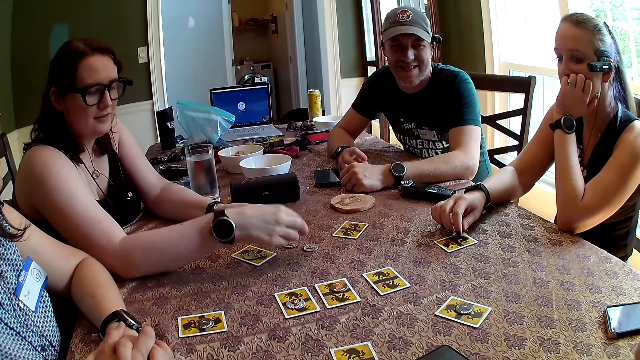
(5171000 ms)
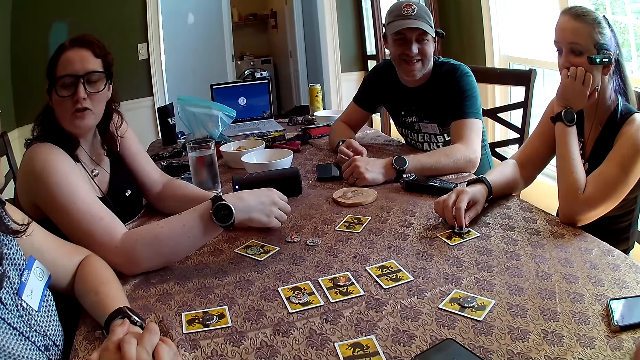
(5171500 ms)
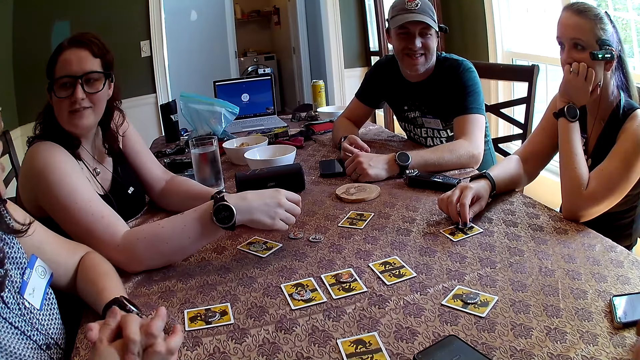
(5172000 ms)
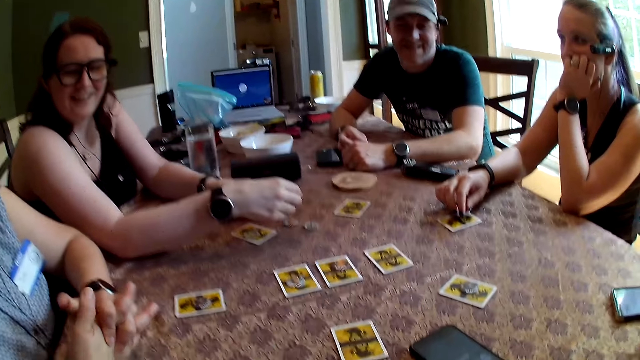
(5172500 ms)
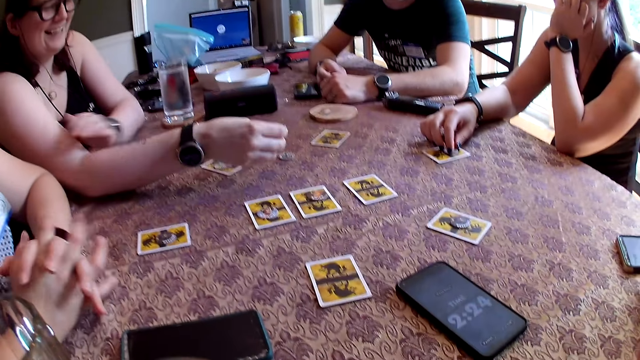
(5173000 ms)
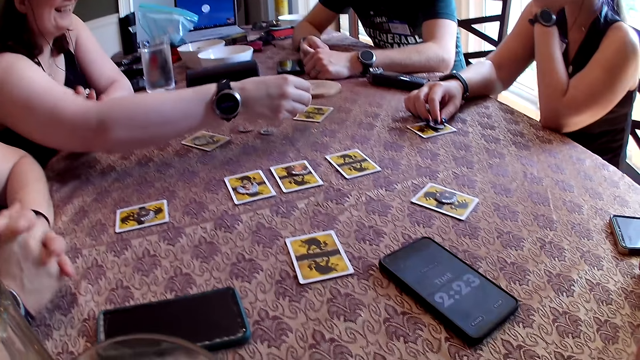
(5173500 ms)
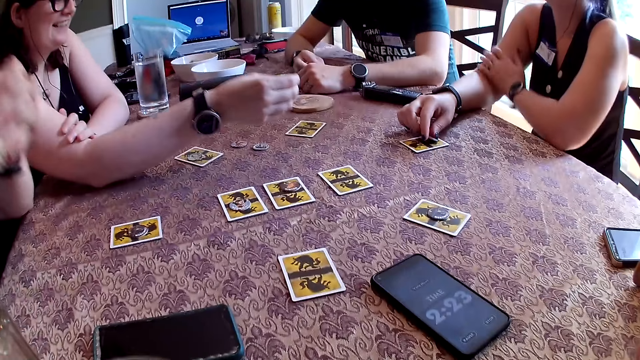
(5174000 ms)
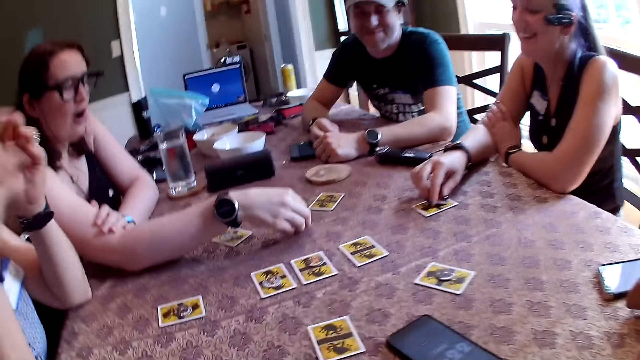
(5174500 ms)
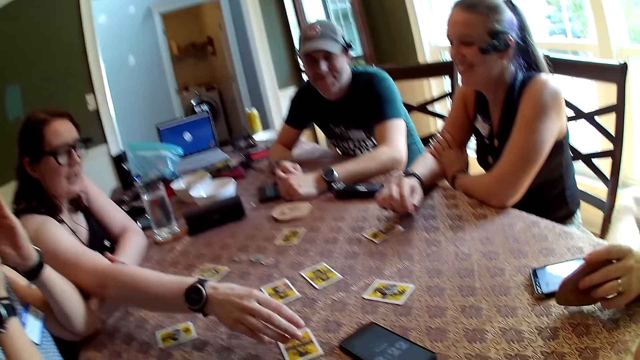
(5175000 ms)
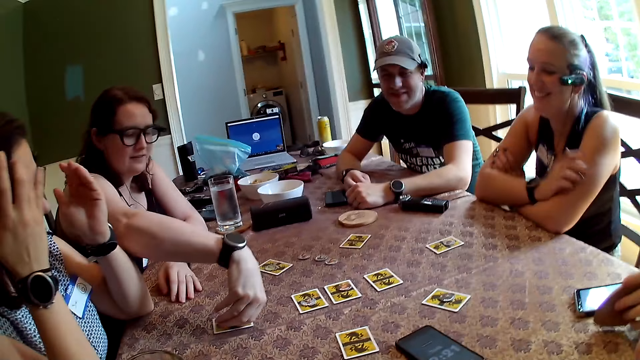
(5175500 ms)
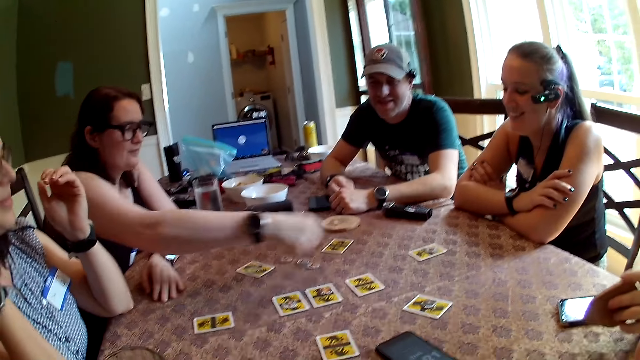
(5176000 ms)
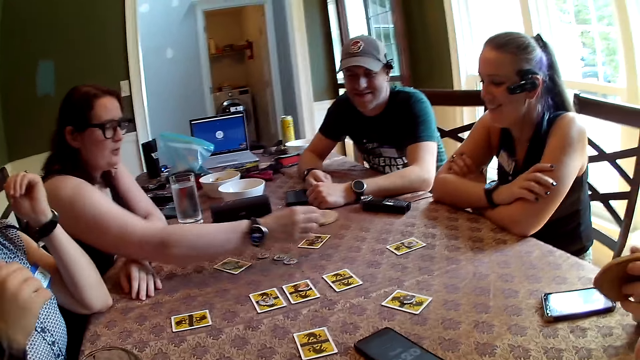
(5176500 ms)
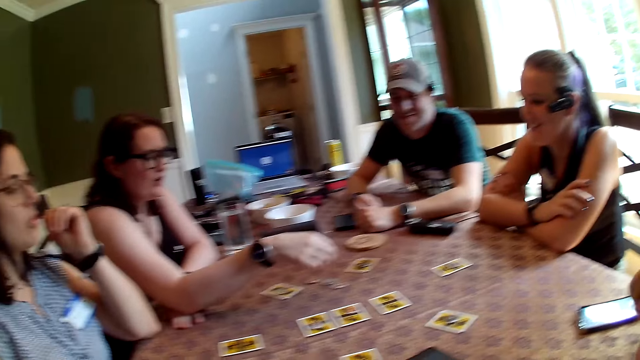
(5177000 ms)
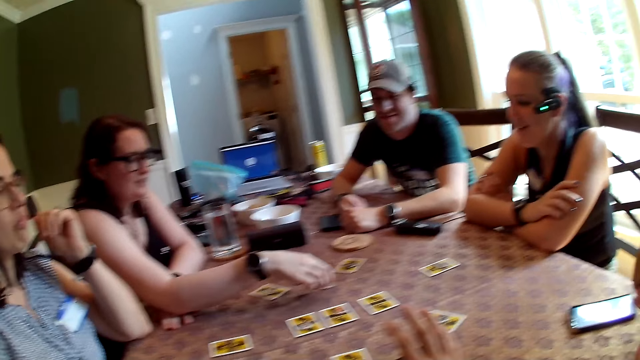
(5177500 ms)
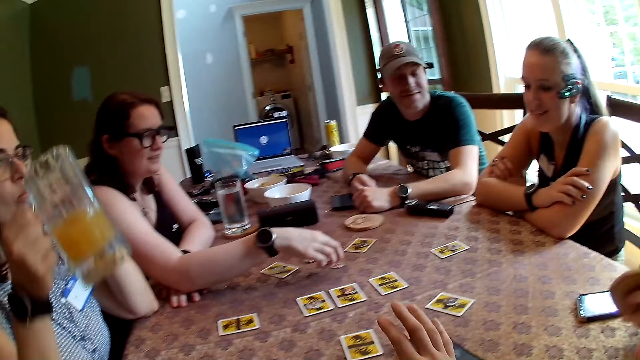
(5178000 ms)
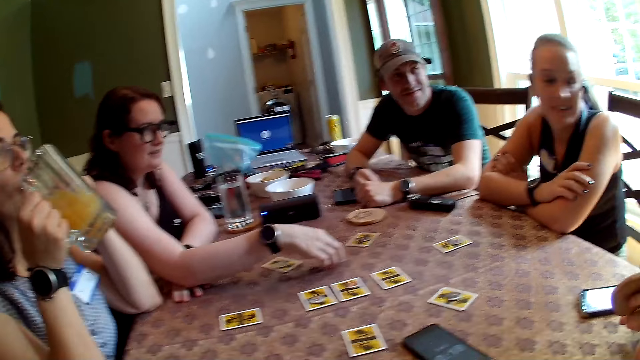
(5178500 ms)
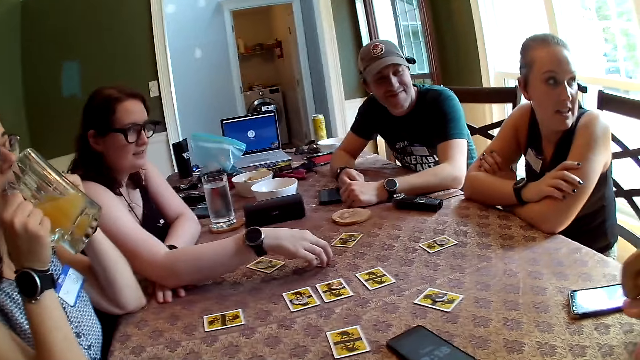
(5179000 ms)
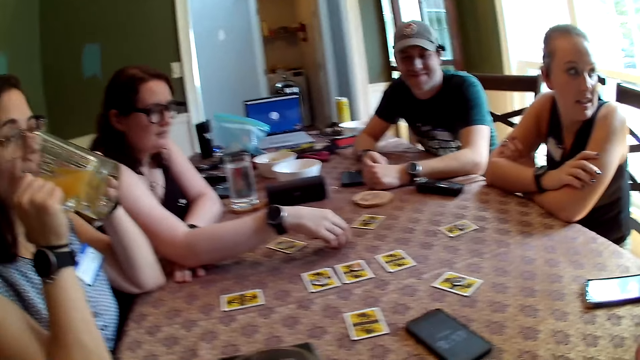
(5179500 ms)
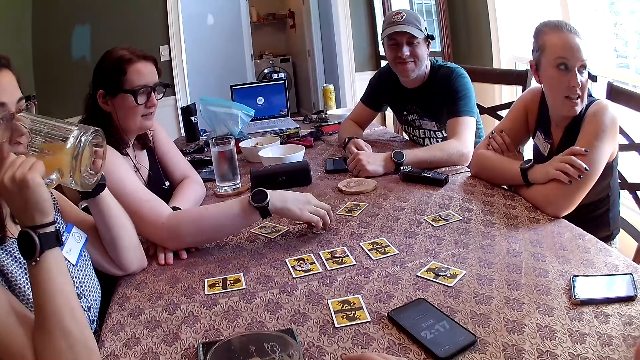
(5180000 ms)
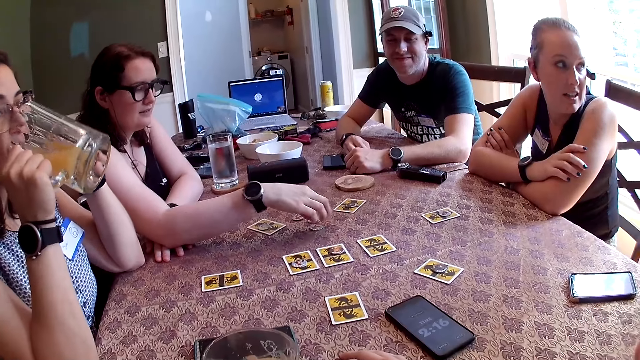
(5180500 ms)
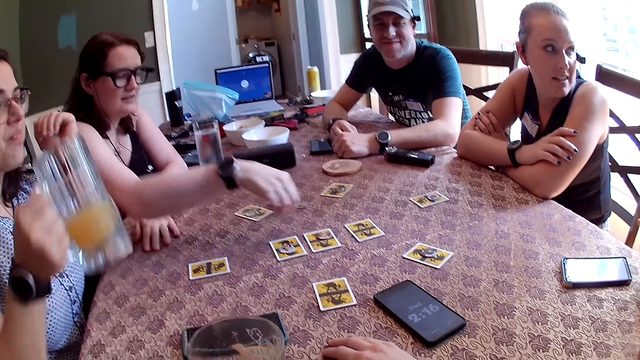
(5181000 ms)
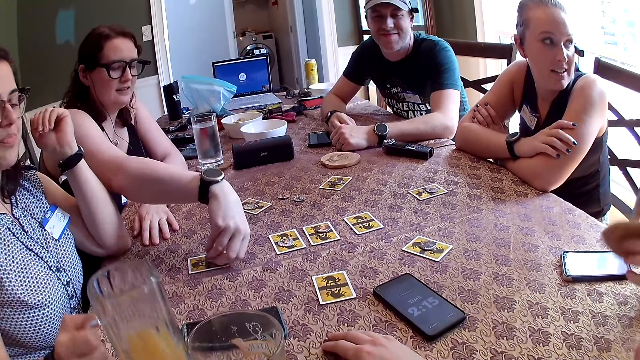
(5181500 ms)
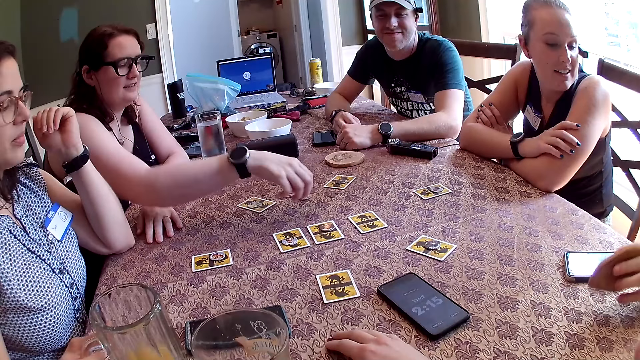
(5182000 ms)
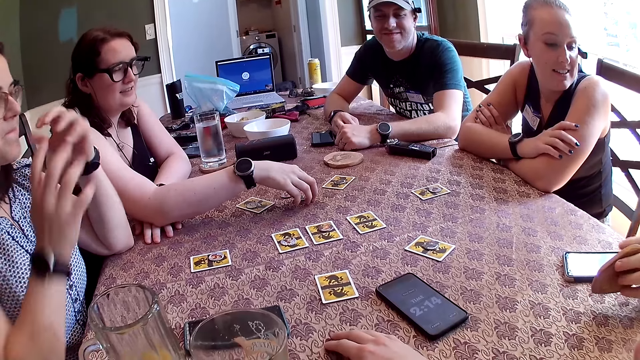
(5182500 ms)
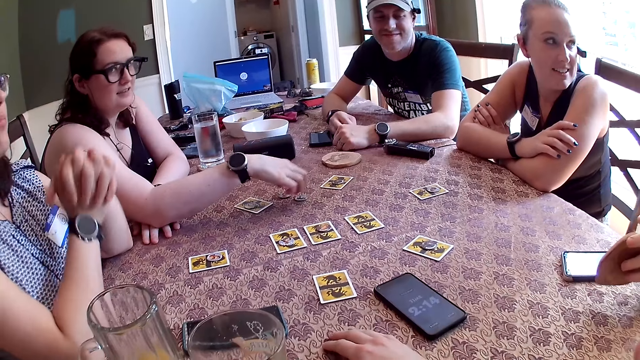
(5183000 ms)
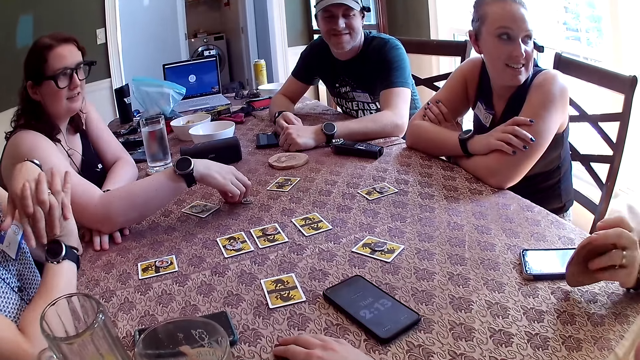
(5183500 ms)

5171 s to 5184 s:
A woman puts the token on the table with her right hand. She takes a token from her left hand with her right hand. She puts the token on the table with her right hand. A man hits the table with a coaster in his left hand. The woman takes a token on a card with her right hand. She puts the token on a card with her right hand. The camera wearer converses with three women and two men. Another woman drinks juice from a stein in her right hand. The camera wearer converses with the women and the men. The first woman takes a token from the table with her right hand. She puts the token on a card with her right hand. The other woman places the glass of juice on the table. The camera wearer converses with the women and the men.

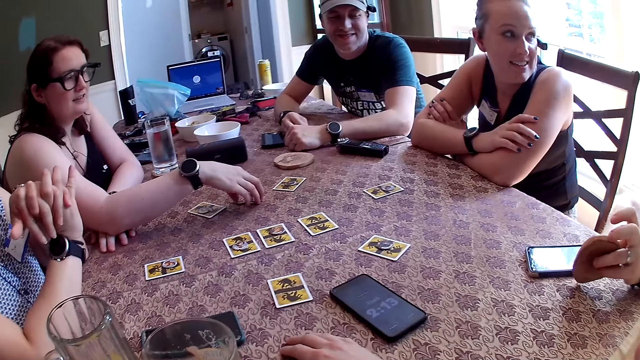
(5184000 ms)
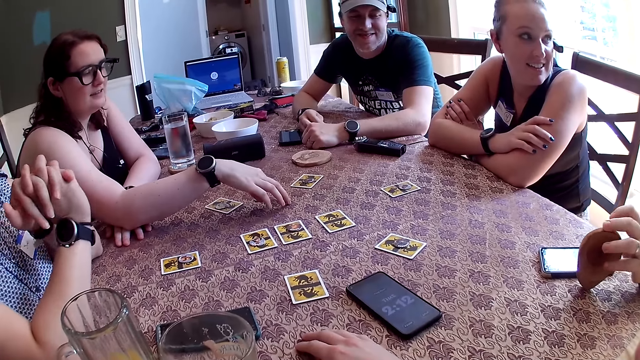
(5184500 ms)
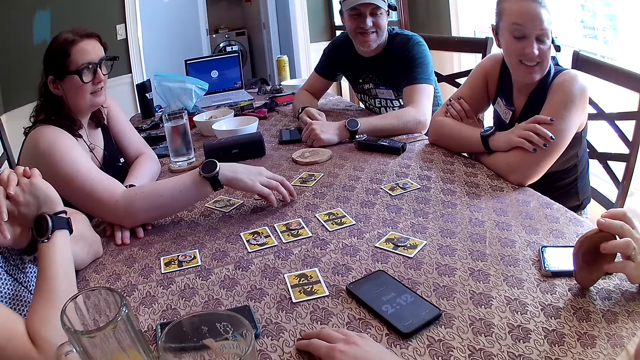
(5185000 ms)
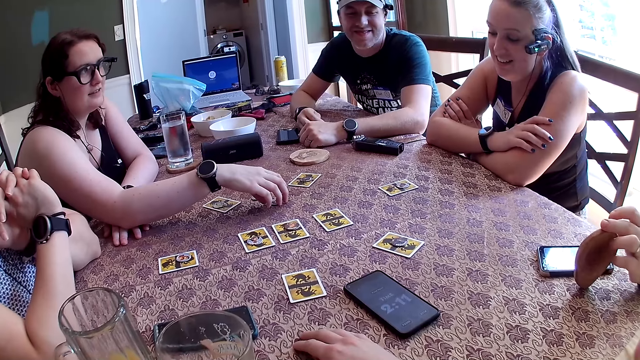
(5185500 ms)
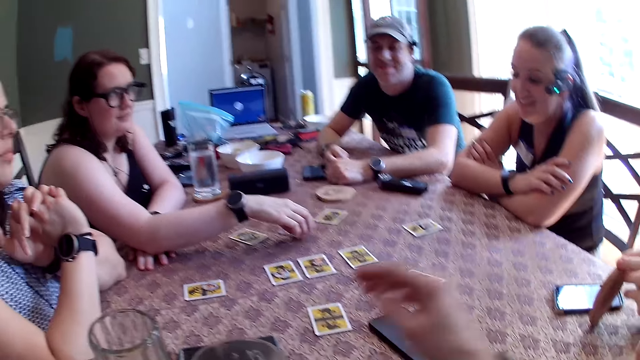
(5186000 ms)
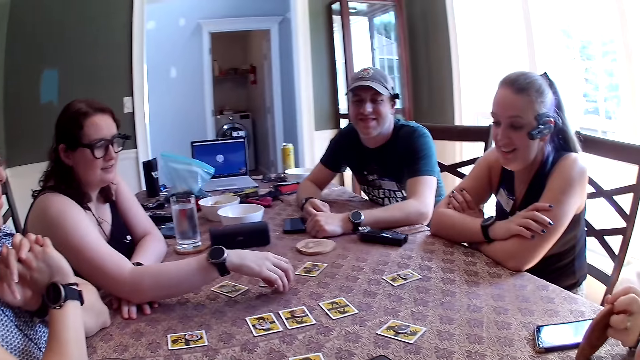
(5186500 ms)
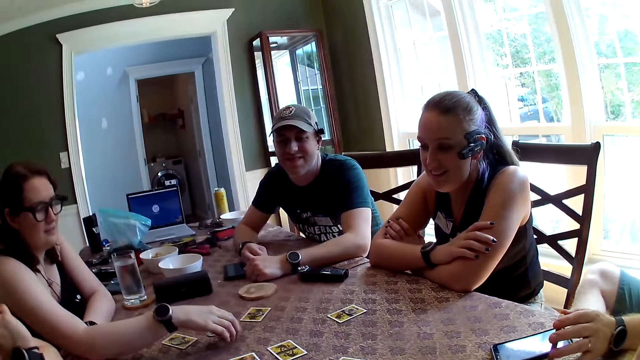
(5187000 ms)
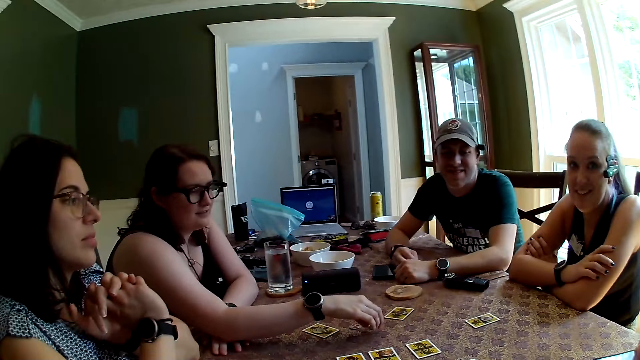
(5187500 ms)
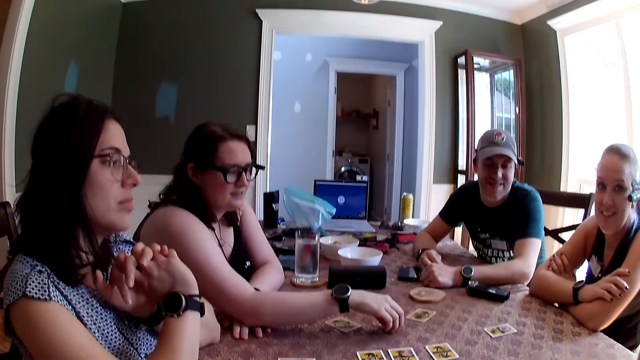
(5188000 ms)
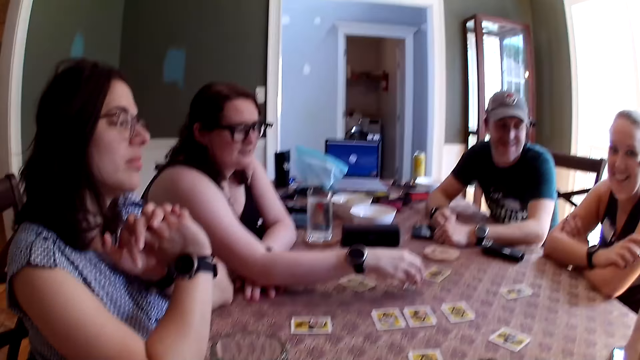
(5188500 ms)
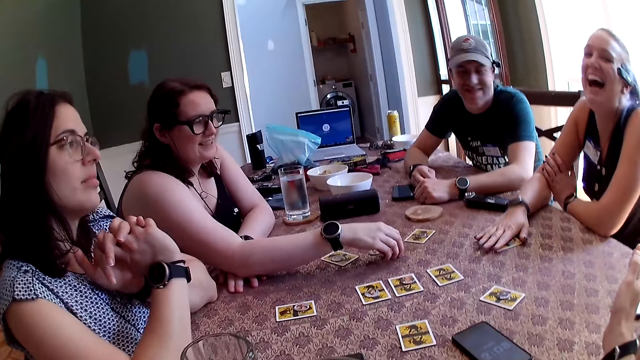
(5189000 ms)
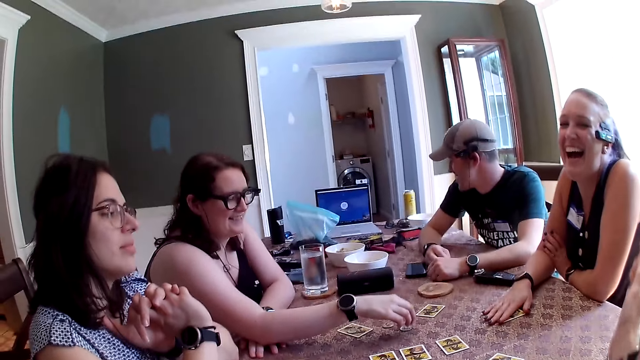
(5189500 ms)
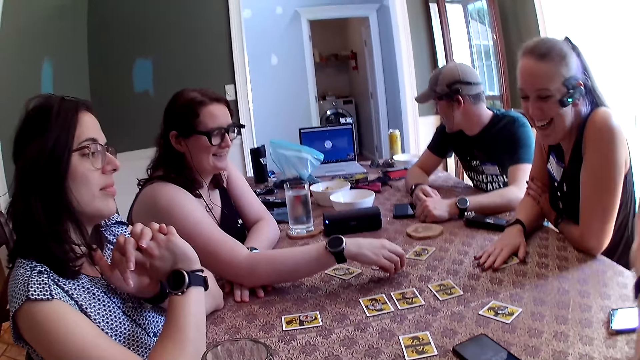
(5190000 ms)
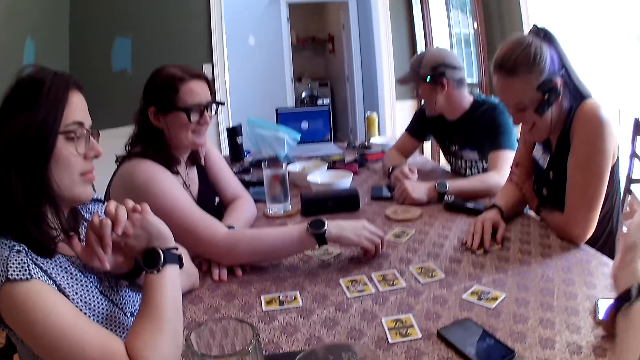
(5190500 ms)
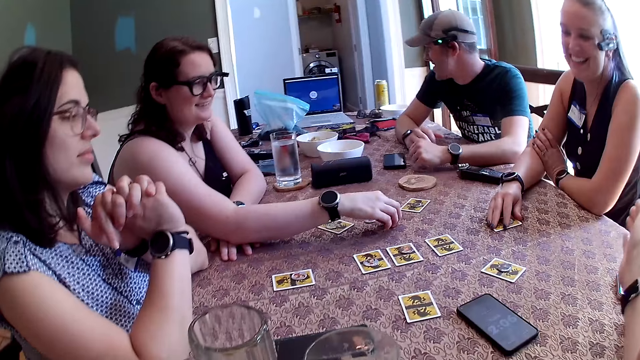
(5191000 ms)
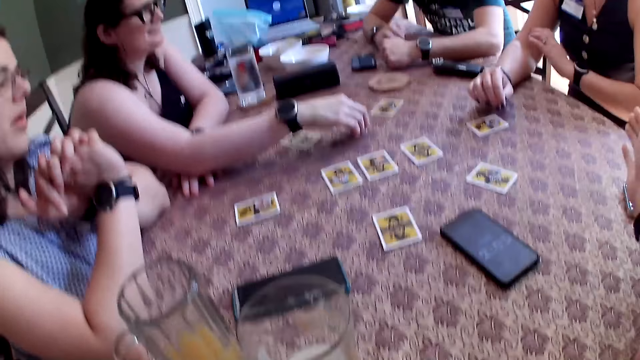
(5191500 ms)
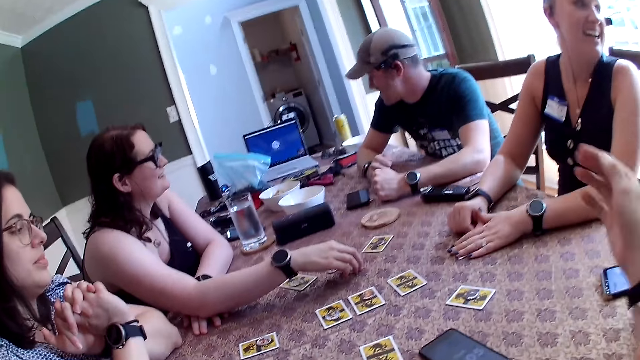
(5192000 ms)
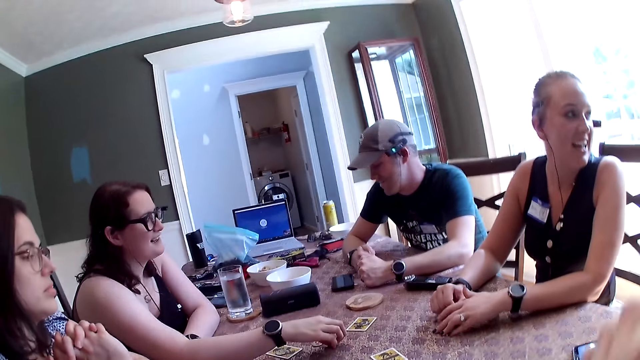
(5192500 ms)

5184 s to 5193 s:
A woman nudges a token on the table with her right hand. The camera wearer converses with three women and two men. They touch something. They converse with the women and the men.
